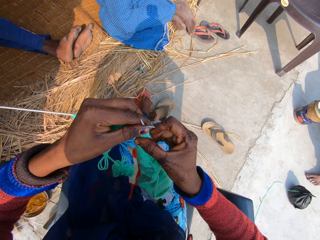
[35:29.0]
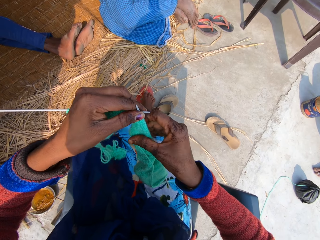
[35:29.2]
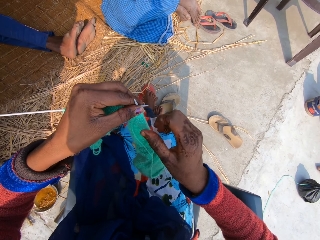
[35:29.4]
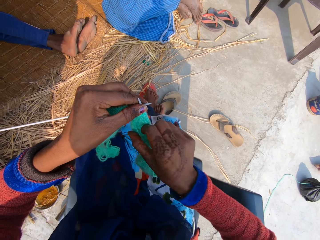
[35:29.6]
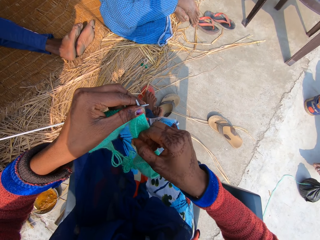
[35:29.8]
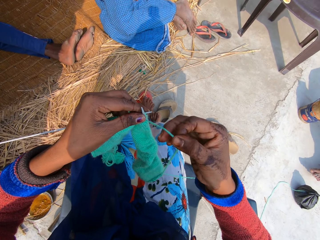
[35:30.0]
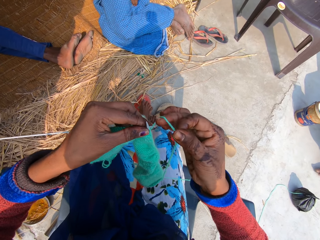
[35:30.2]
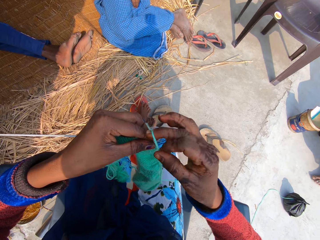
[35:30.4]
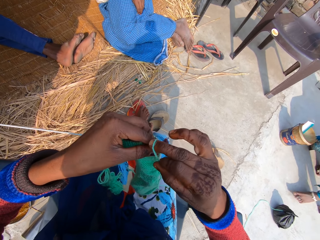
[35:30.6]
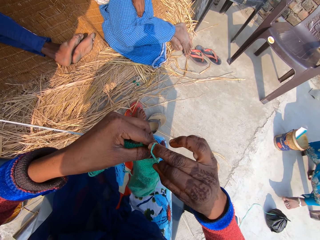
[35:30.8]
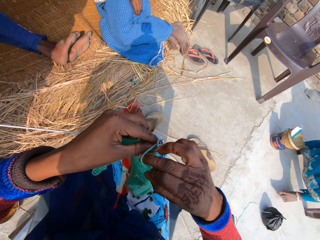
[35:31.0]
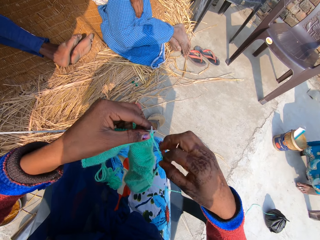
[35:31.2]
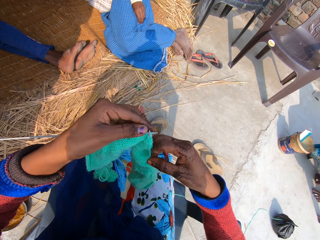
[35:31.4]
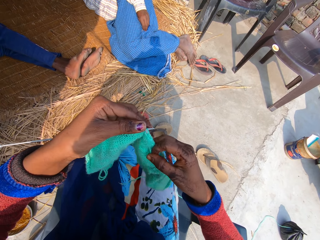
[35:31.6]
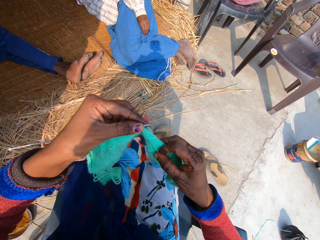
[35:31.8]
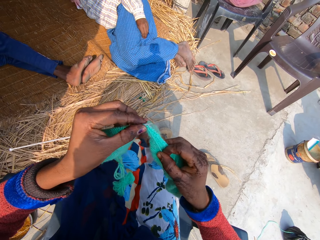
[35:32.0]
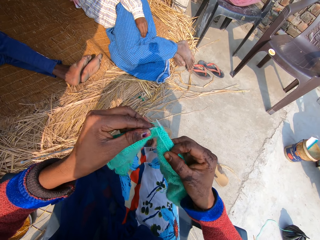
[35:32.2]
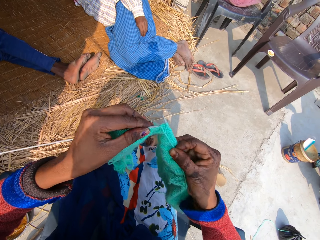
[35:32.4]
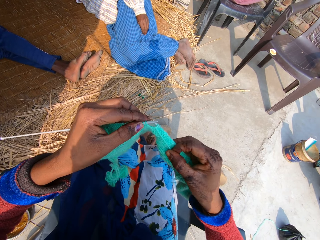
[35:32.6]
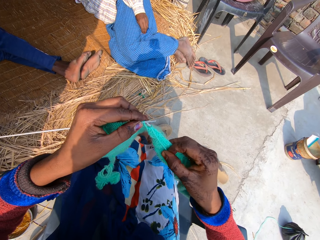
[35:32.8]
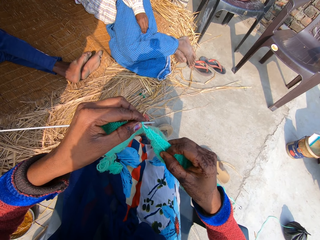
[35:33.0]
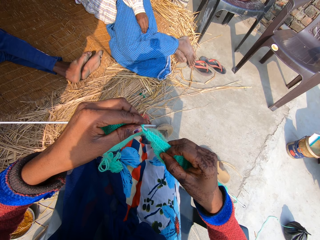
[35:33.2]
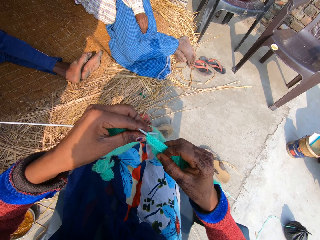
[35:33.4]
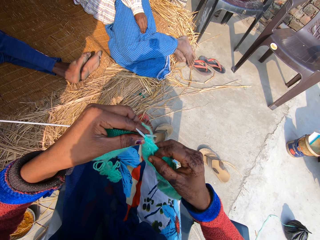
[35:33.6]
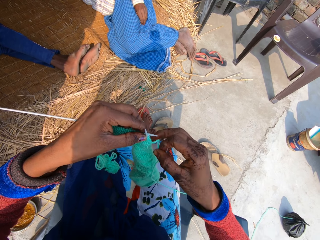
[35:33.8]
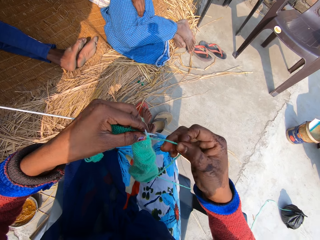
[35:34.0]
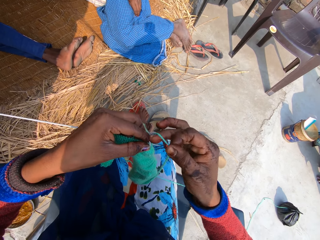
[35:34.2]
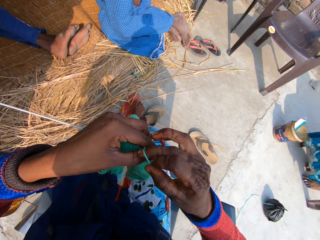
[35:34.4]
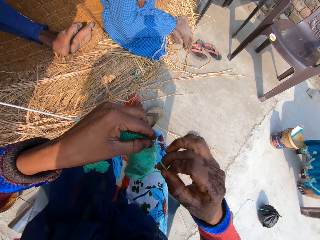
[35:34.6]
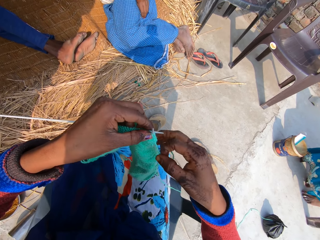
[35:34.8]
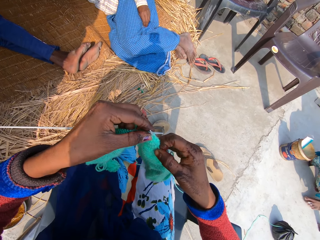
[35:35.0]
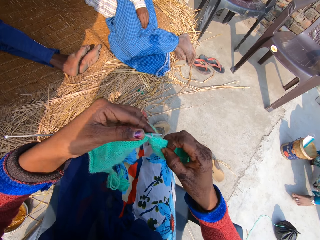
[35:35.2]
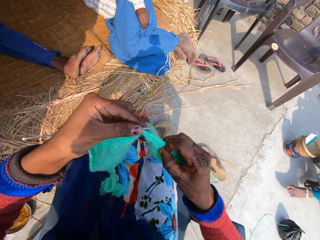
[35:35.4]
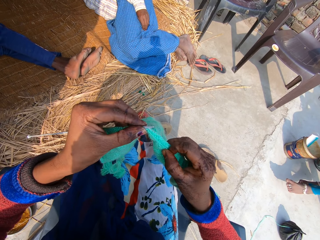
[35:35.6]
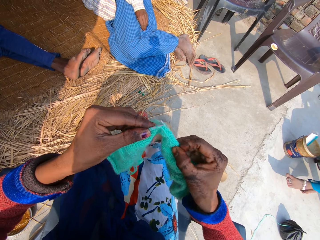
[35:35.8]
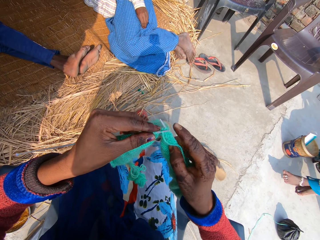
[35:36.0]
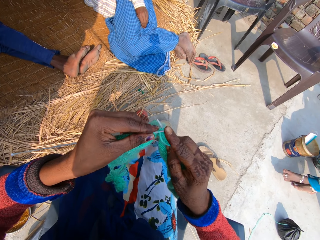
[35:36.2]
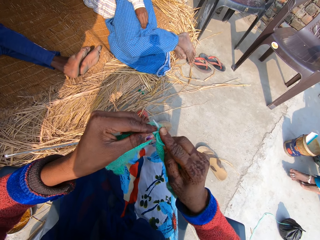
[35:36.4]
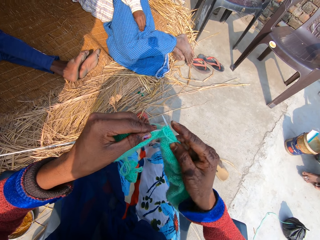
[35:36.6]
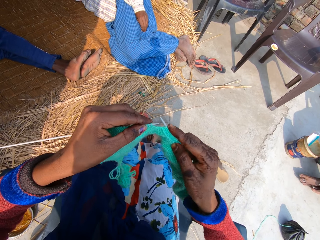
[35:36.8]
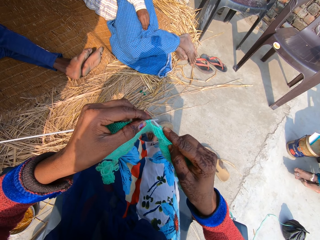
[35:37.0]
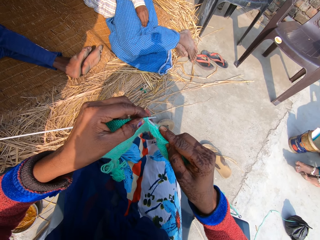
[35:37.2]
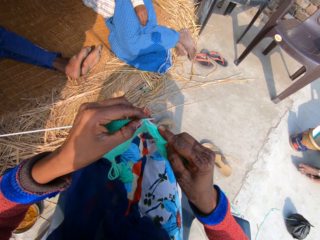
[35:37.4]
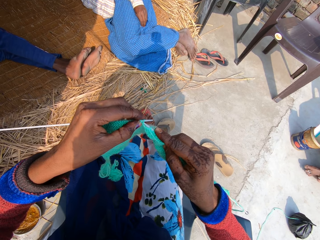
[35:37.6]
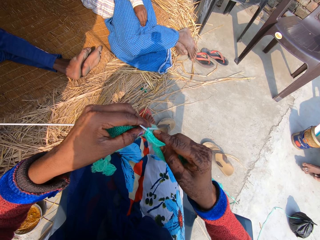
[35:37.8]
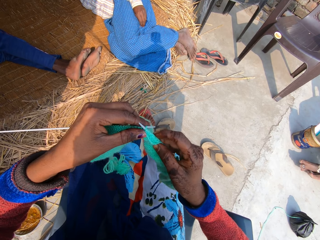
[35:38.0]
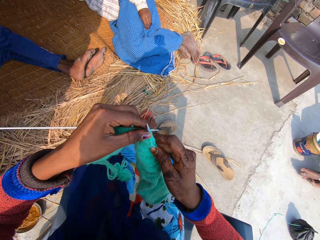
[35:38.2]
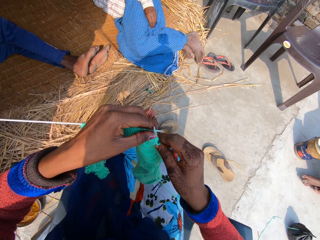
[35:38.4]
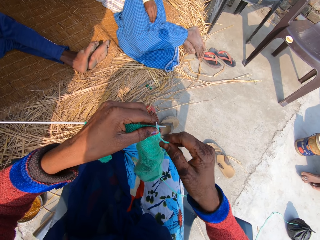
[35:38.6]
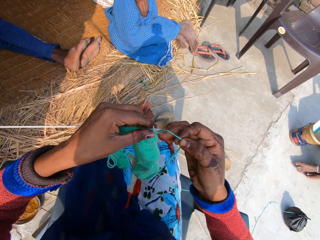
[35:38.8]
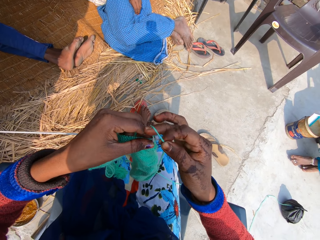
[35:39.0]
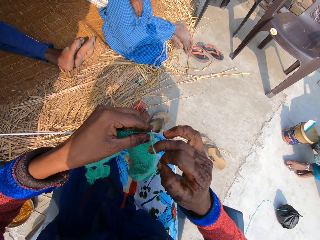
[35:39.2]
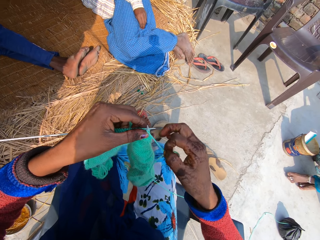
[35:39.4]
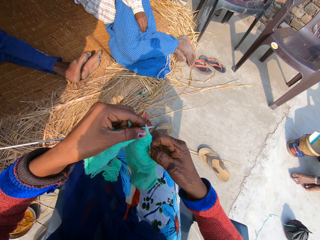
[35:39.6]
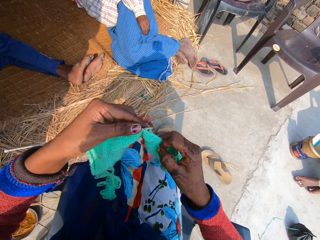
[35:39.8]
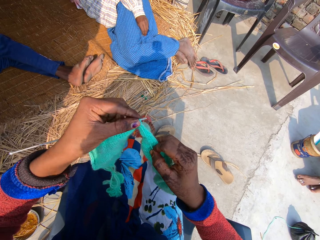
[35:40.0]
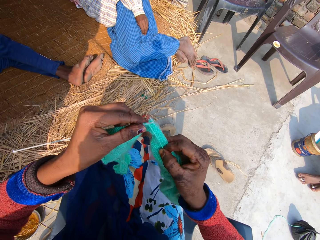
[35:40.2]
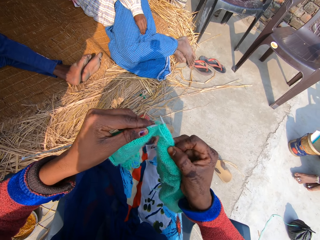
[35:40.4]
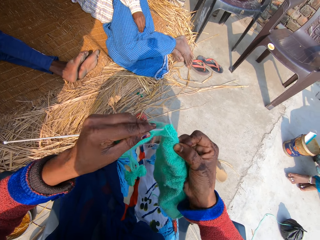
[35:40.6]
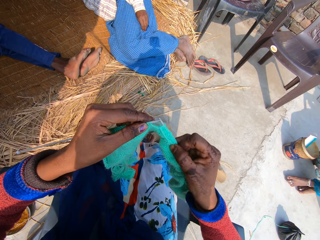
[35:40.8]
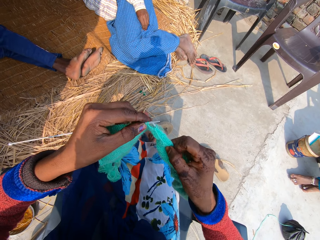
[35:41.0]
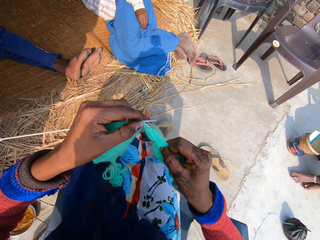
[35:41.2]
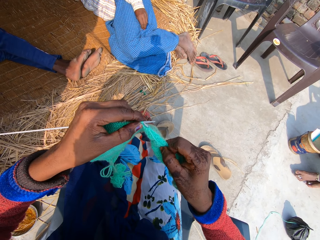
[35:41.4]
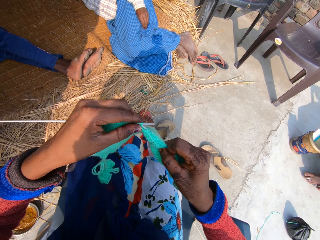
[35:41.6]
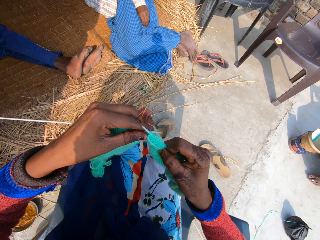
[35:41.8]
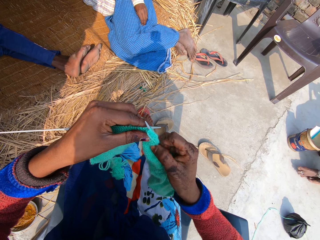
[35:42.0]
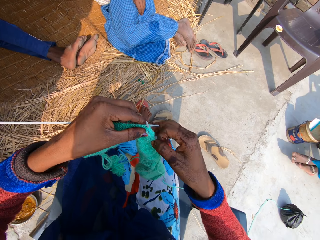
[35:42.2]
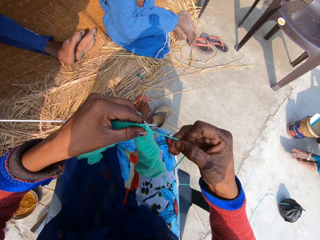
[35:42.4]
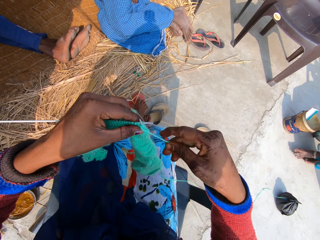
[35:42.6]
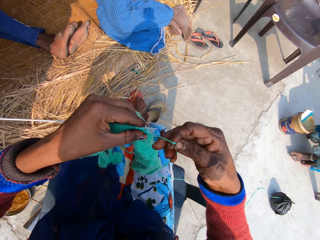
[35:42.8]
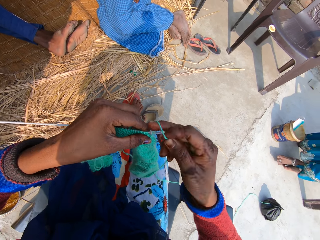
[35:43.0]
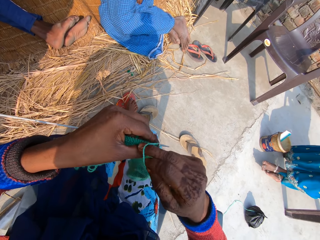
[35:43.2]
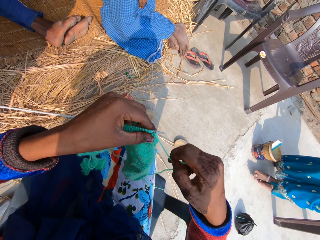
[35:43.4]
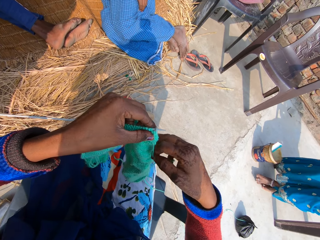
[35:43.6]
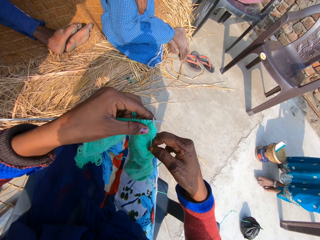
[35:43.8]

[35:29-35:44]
The camera wearer wraps around the knitting yarn on the crochet hook with the right hand. They talk to a man.

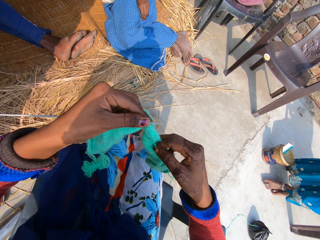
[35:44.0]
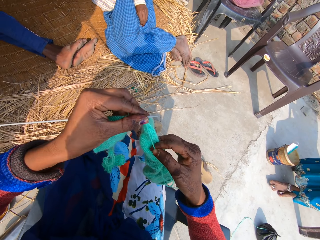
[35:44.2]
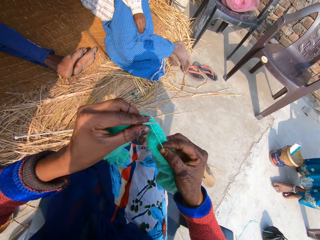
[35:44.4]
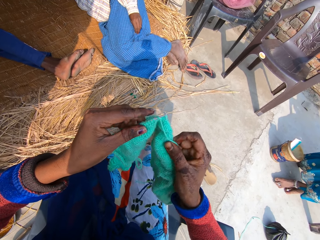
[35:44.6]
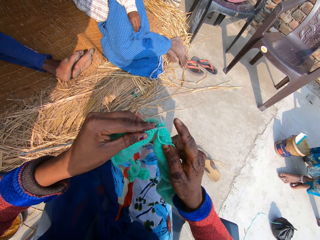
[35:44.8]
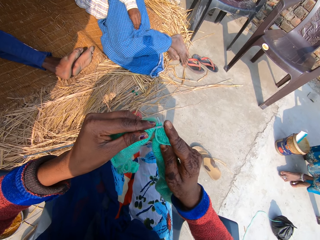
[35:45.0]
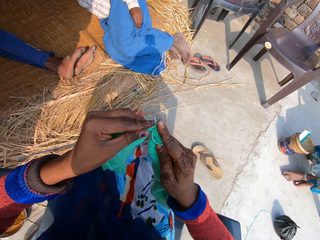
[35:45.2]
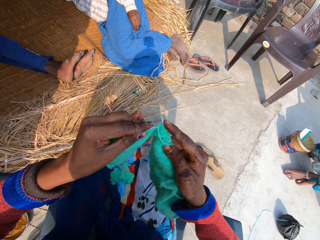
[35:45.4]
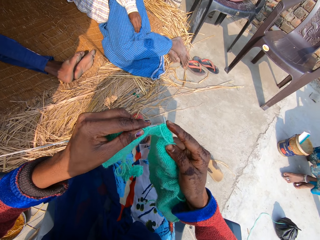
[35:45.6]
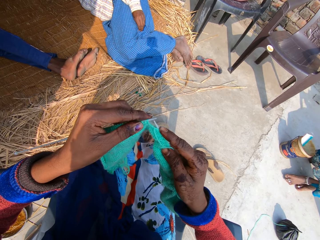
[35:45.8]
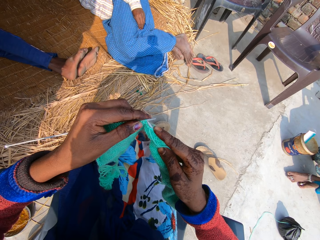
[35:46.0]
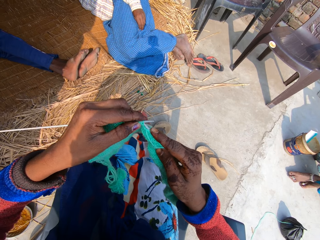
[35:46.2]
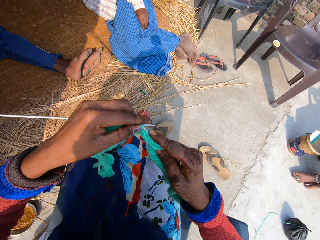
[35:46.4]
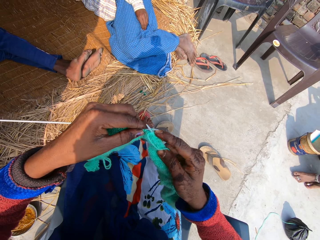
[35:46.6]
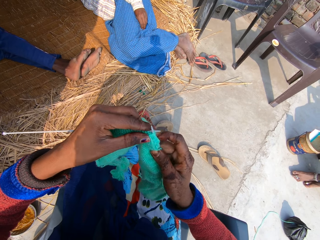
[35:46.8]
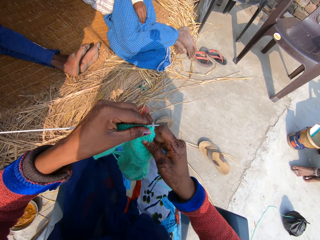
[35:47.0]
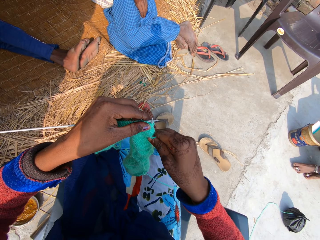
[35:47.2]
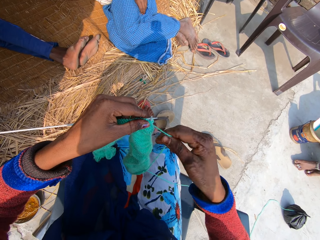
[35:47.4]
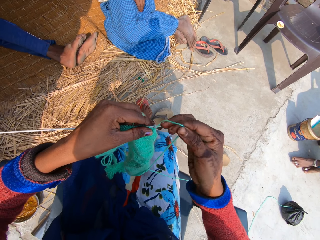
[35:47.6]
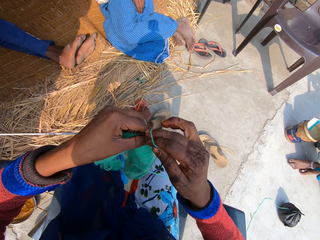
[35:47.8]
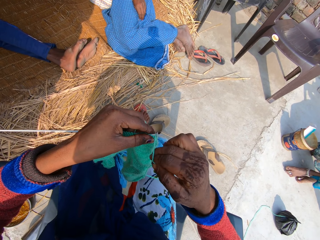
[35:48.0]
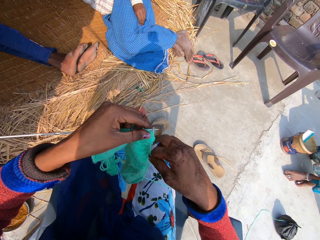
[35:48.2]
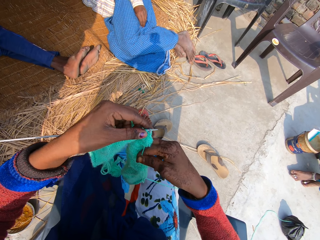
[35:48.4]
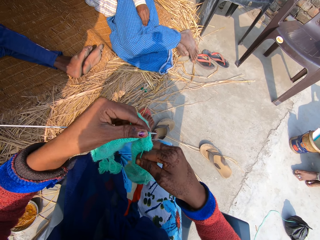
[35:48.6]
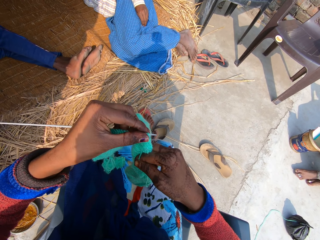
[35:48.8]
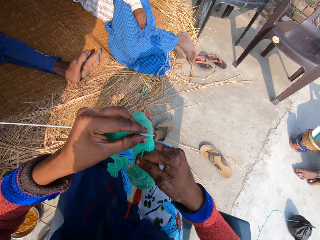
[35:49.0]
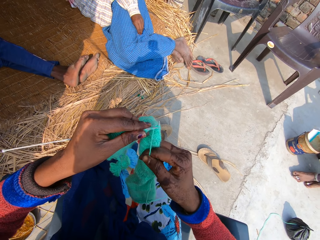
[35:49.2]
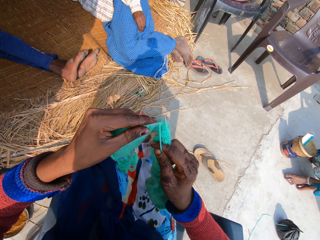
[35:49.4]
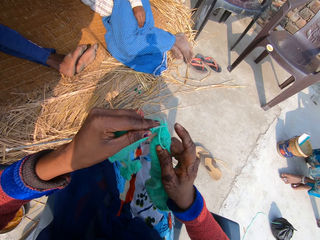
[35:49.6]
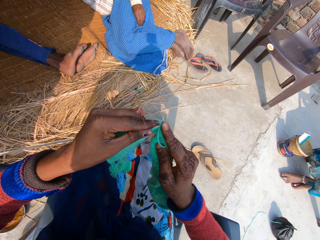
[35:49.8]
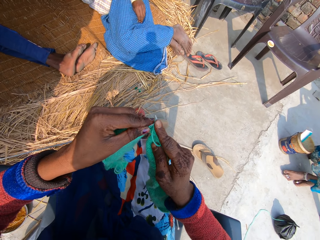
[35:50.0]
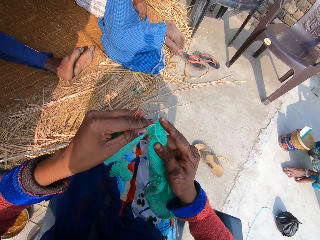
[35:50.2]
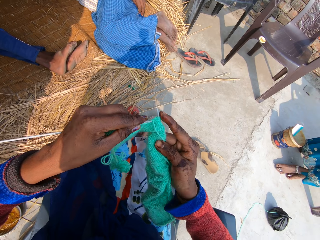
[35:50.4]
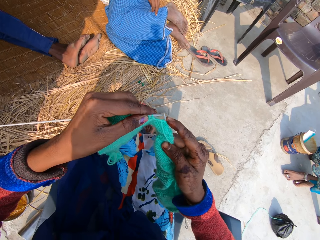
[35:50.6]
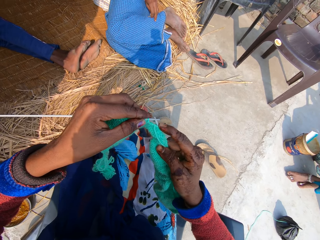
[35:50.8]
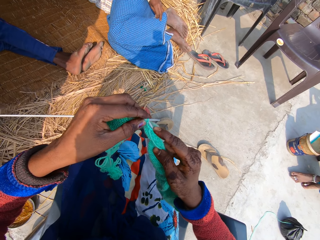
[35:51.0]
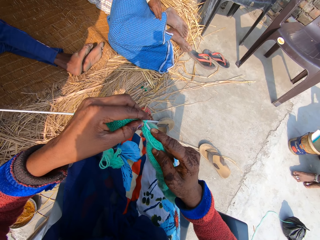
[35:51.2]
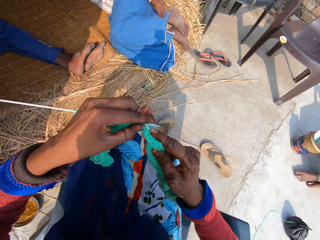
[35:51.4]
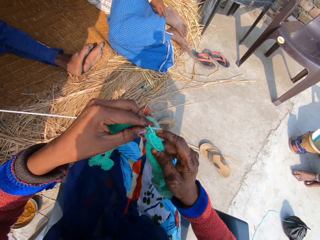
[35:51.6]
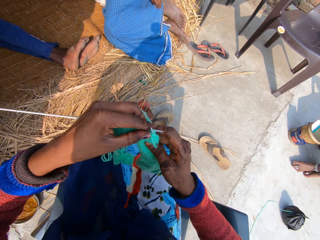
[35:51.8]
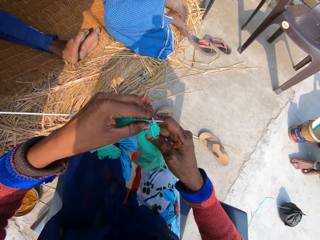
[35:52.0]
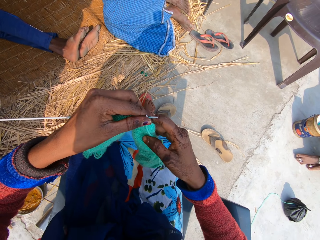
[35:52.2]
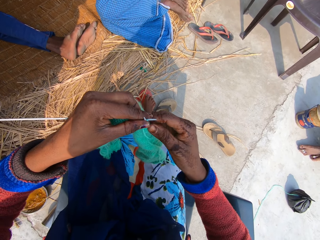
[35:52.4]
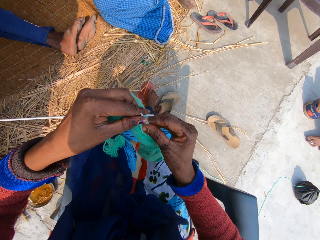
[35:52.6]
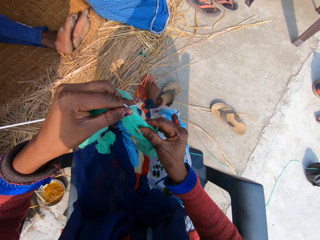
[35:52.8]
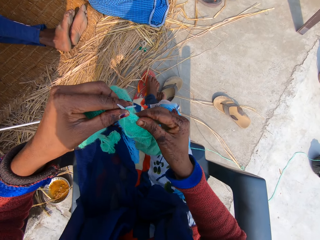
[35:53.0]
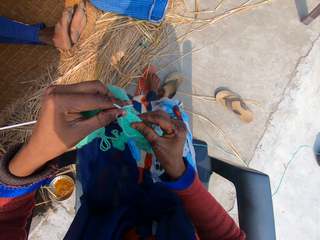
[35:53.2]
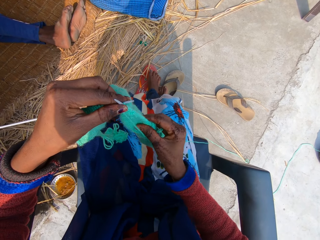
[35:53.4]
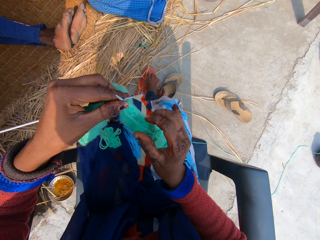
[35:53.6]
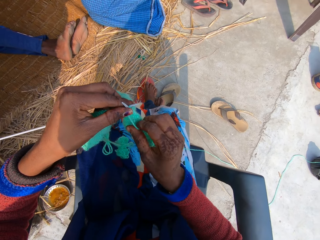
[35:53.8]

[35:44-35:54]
A man talks to the camera wearer. The camera wearer talks to the man. She holds the two knitting needles with her left hand and adjusts the yarn on the right needle with her left hand.
